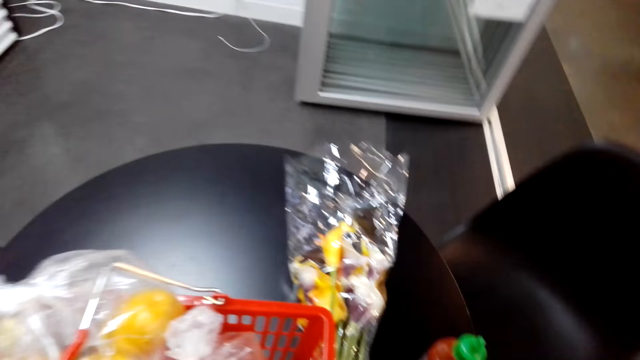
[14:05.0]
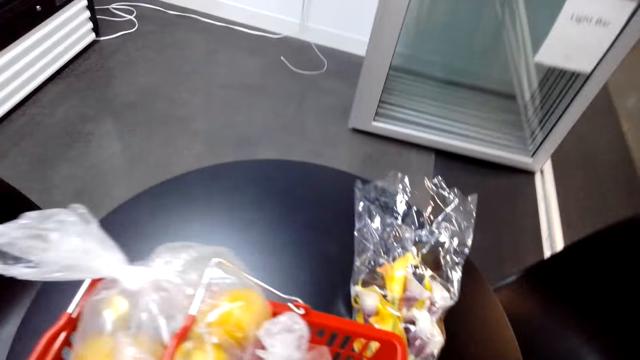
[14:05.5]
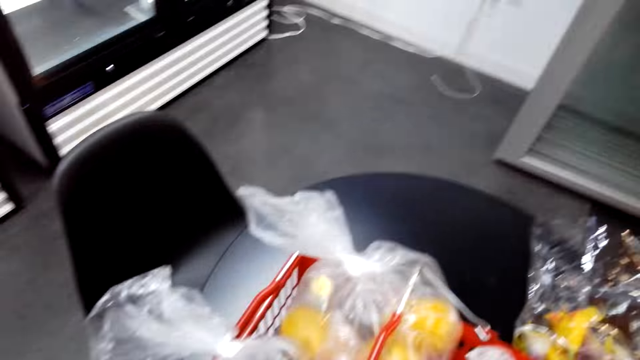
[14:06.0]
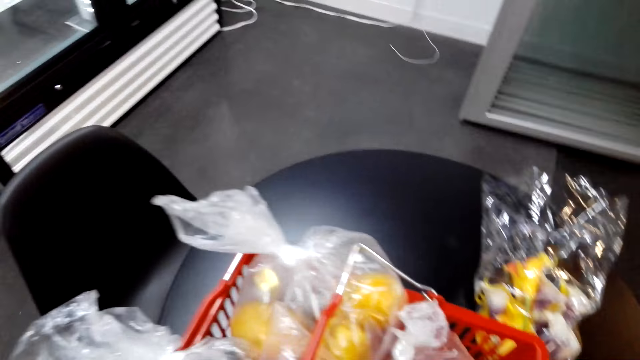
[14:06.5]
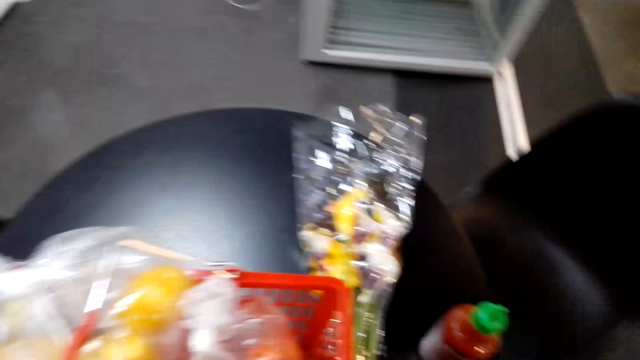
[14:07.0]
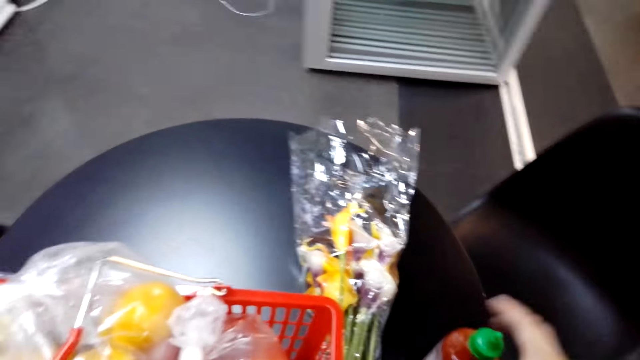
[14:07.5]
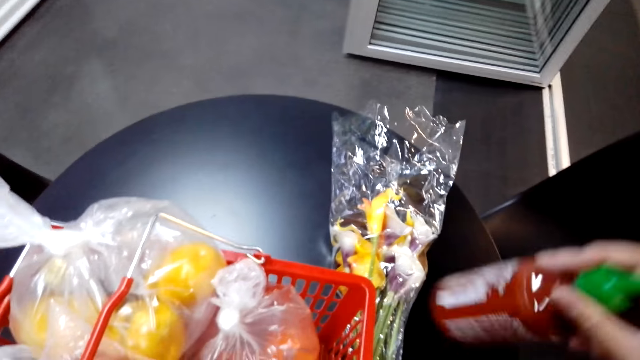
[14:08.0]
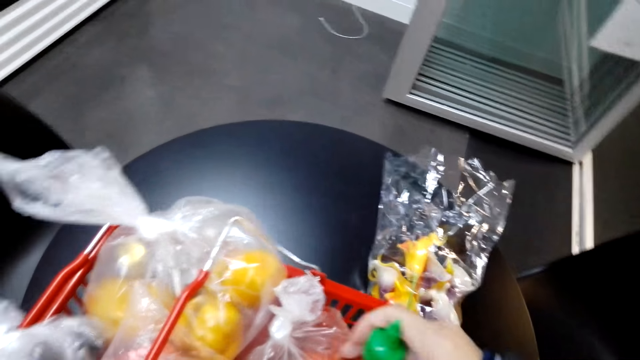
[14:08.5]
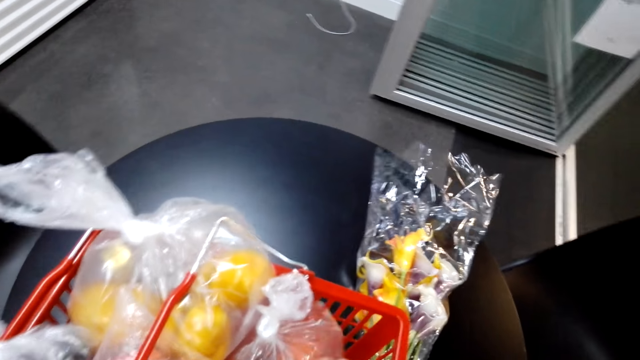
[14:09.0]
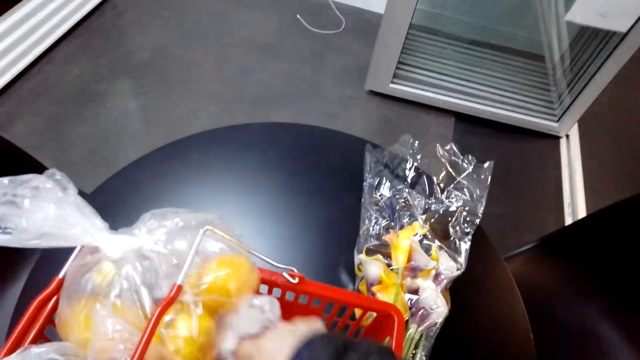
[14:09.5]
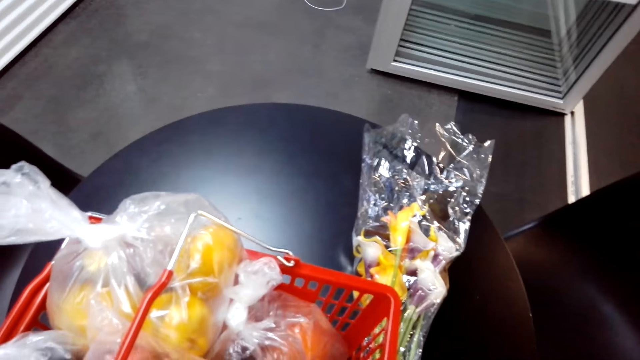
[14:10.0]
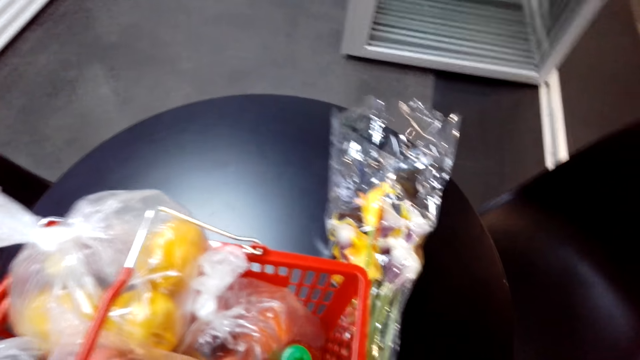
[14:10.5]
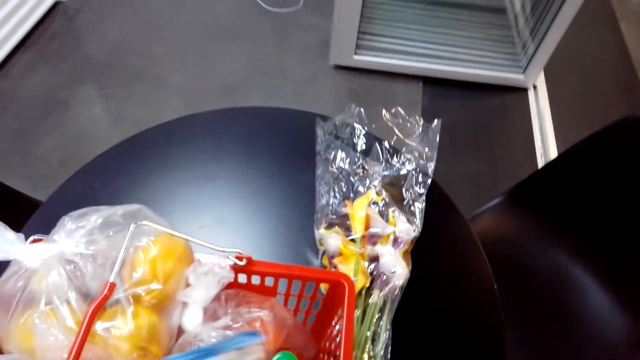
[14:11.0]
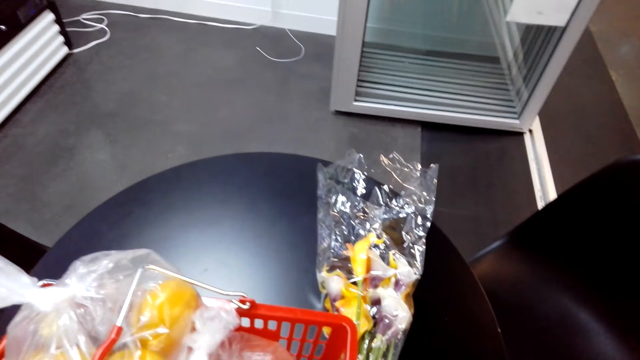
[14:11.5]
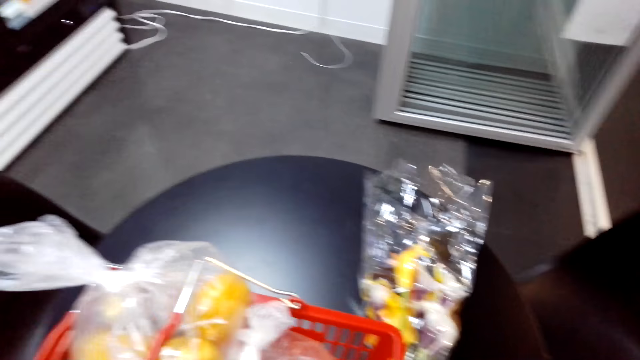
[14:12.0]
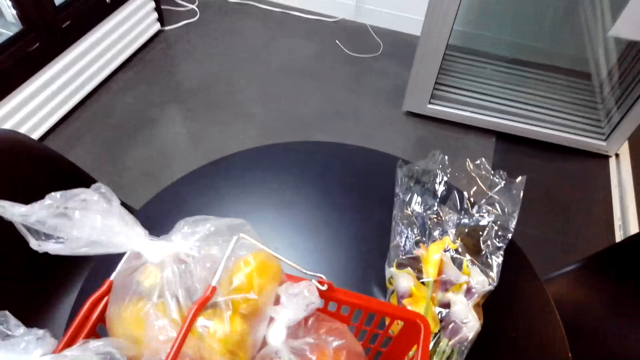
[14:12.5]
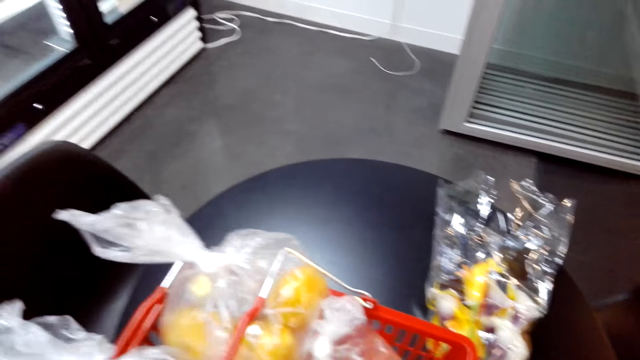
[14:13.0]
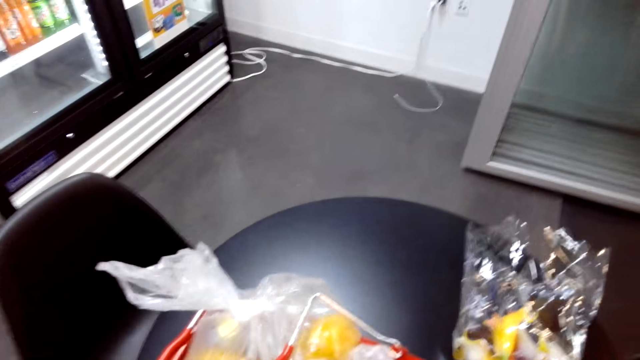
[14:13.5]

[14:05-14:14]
The camera wearer grabs the ketchup. They put the ketchup in the shopping basket.

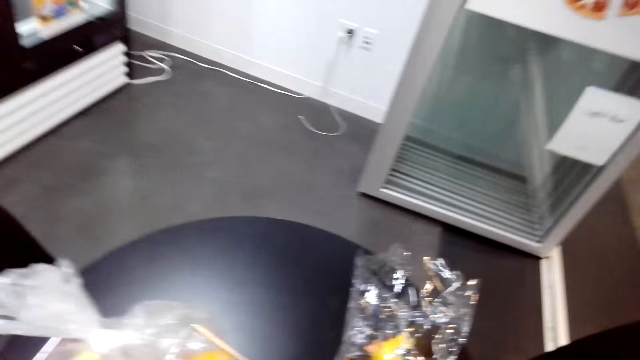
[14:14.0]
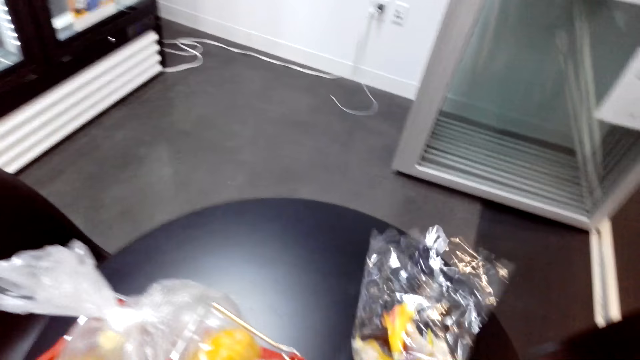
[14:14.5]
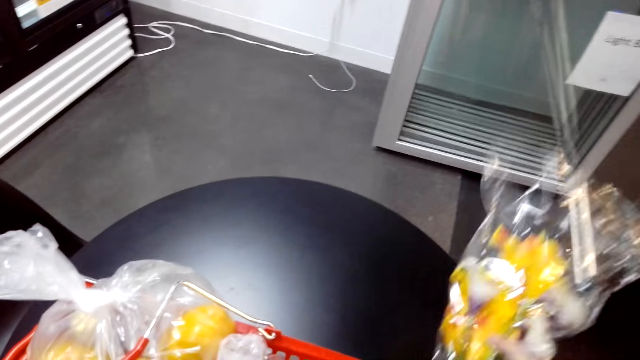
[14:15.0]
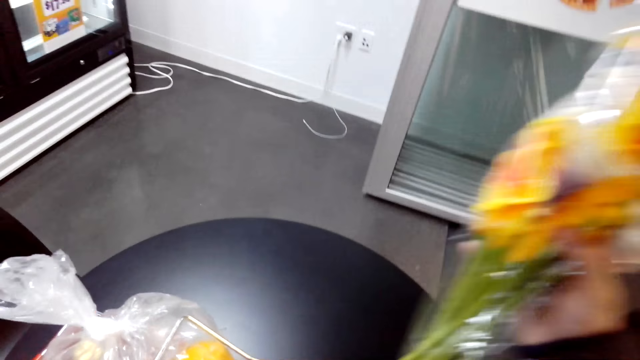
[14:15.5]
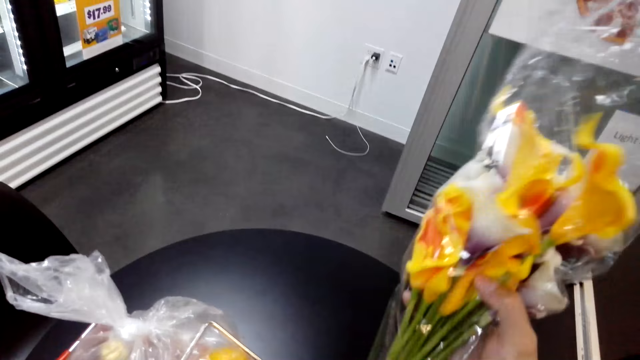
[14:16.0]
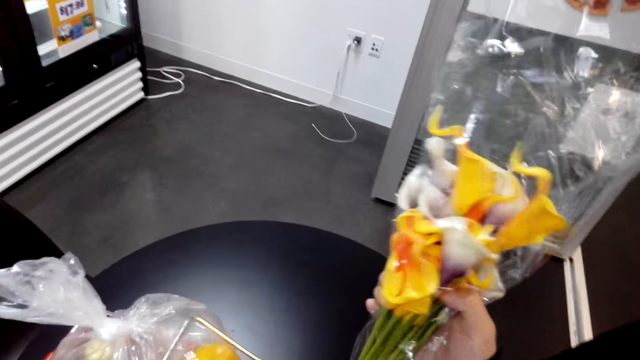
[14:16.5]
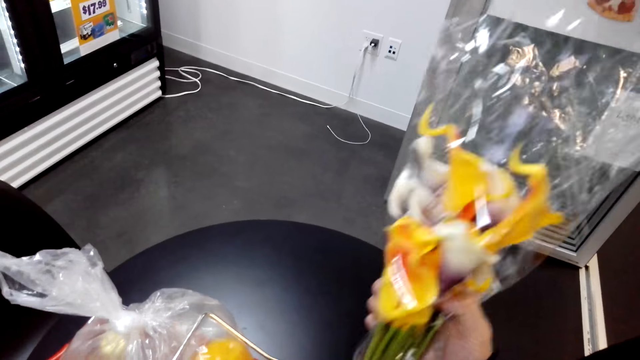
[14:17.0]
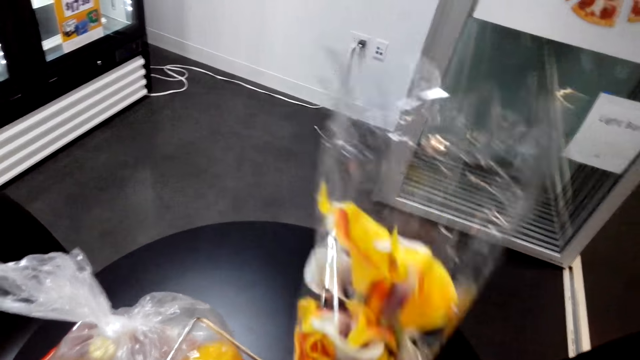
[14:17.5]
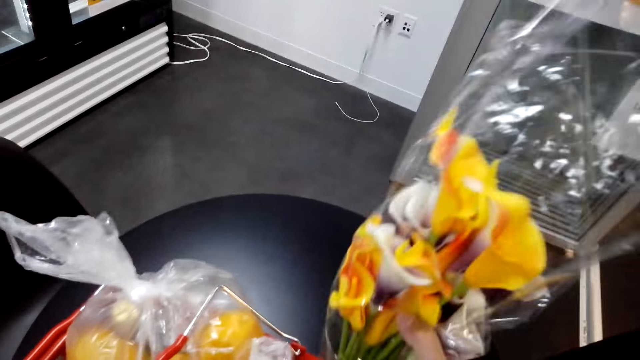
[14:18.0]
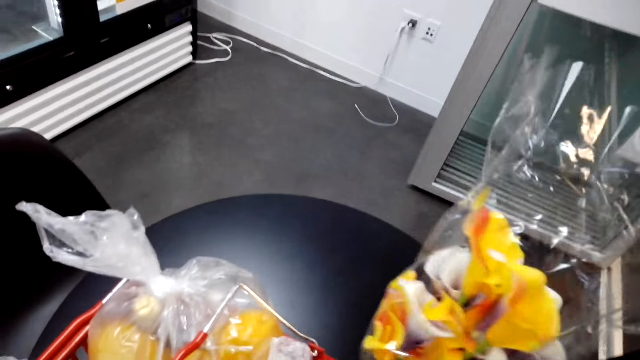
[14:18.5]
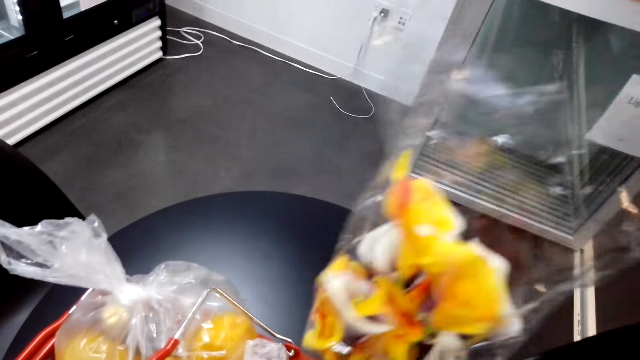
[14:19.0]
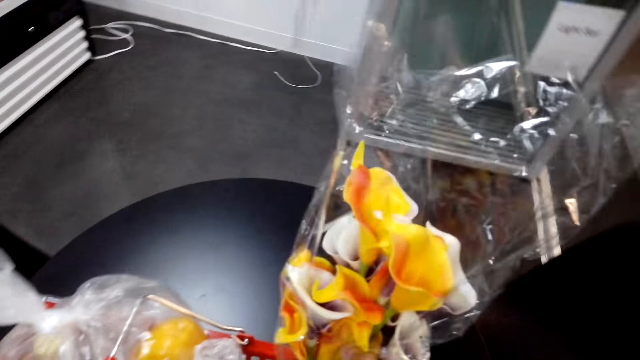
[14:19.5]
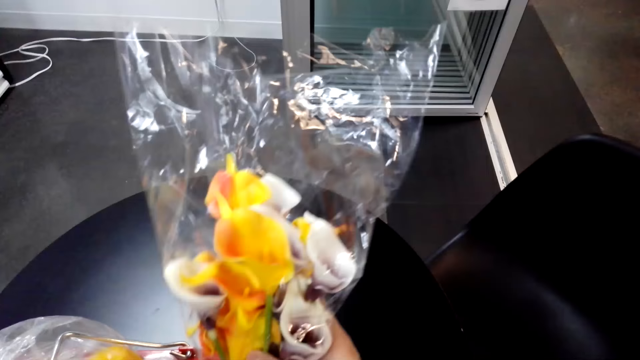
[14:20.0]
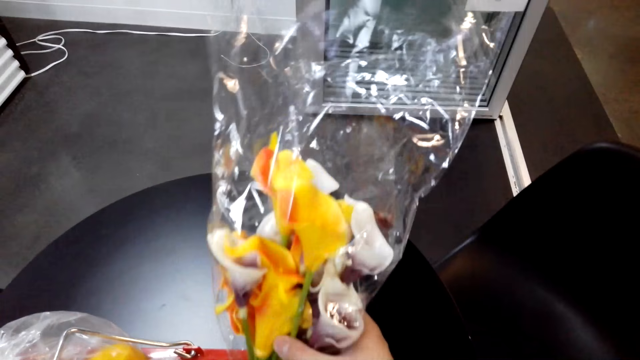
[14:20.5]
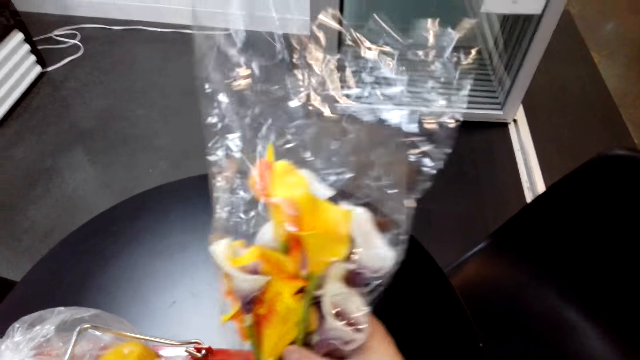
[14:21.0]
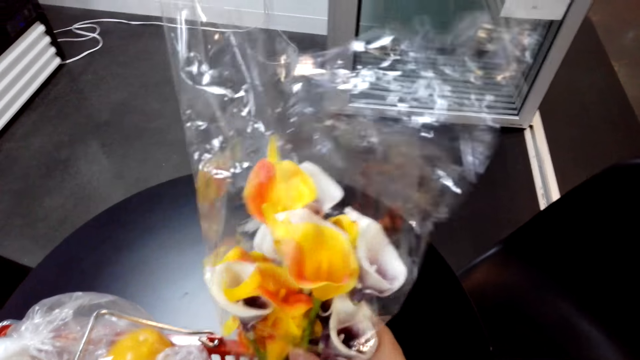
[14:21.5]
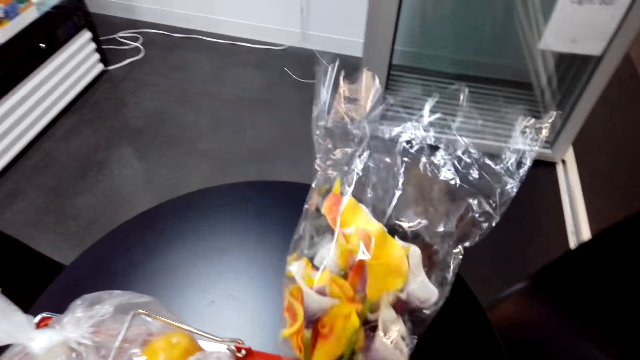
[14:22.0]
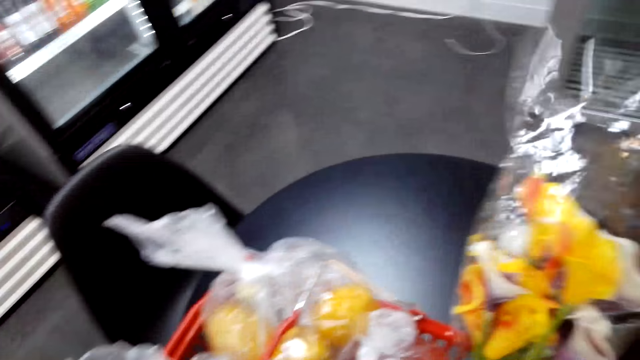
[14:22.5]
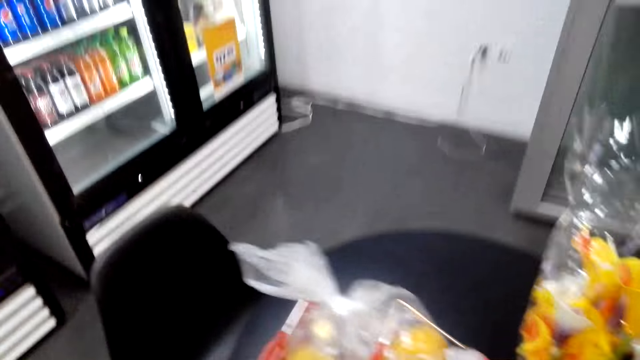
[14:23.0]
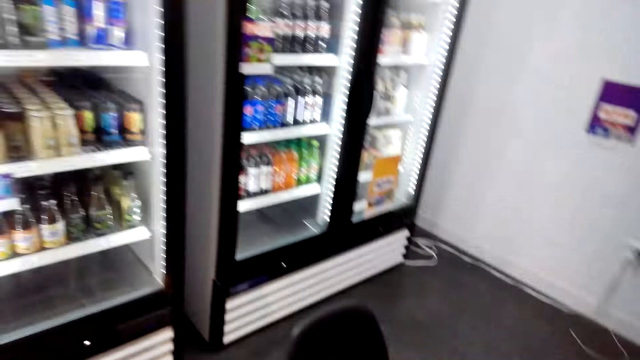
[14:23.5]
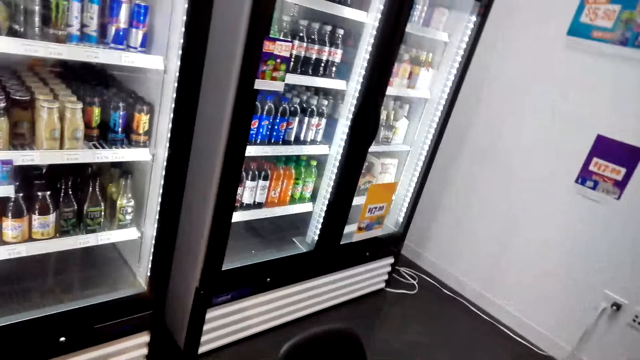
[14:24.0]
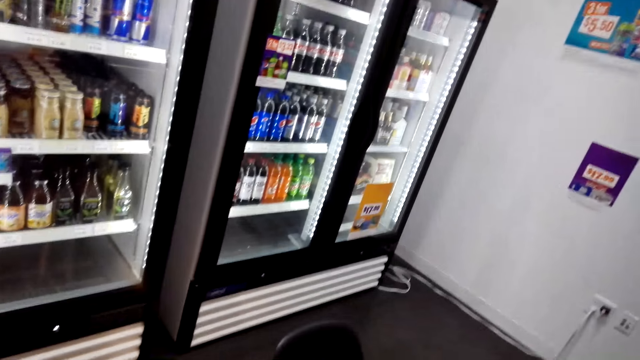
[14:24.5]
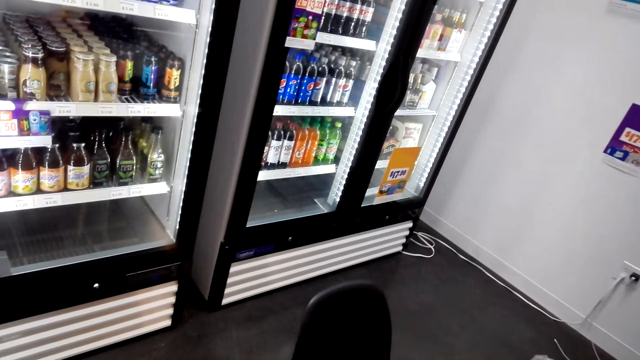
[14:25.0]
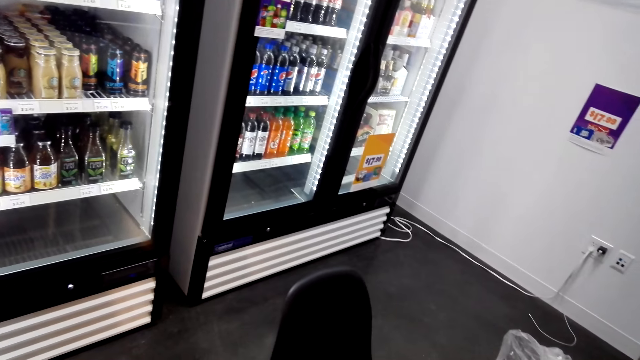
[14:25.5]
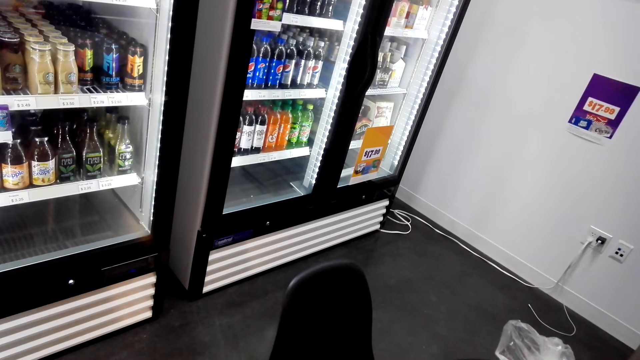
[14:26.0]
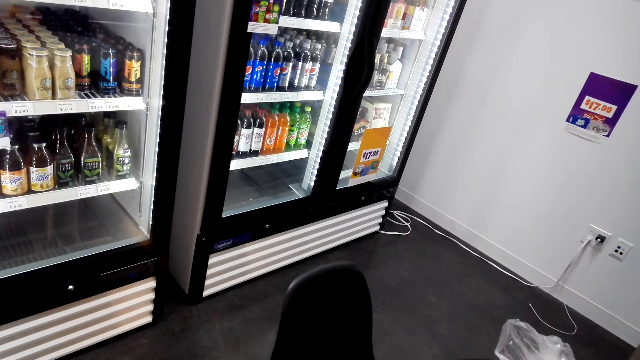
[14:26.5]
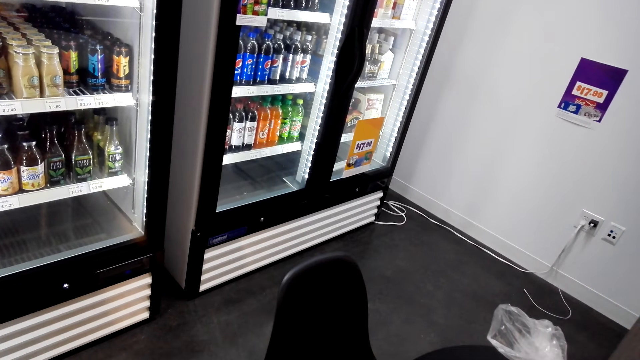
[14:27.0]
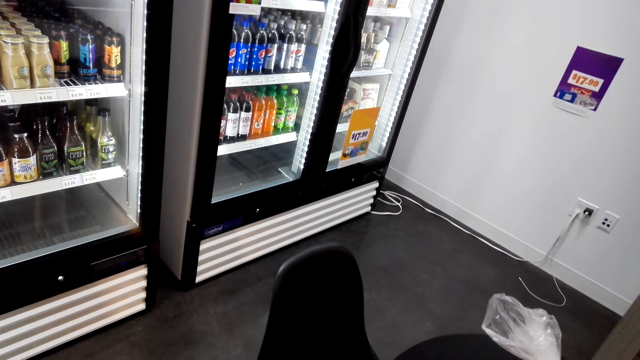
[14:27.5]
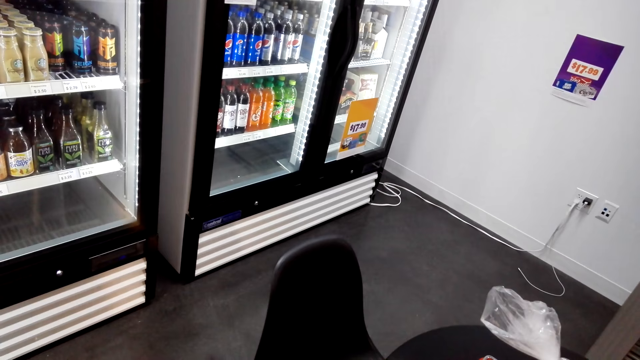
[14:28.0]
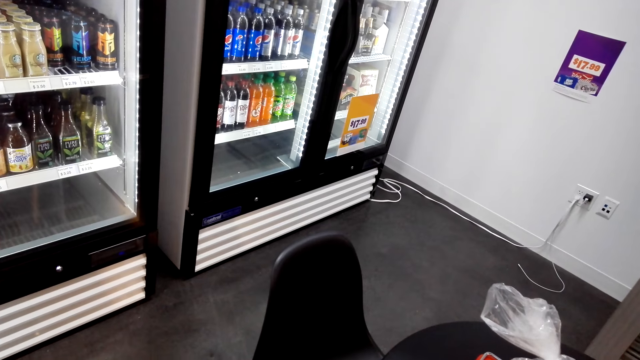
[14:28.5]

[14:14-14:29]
The camera wearer grabs a bouquet of flowers. They put the bouquet in the shopping basket.
